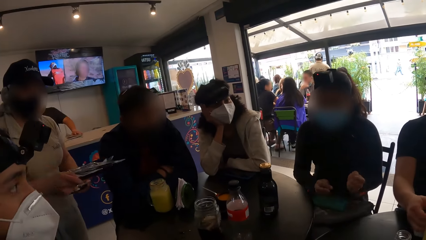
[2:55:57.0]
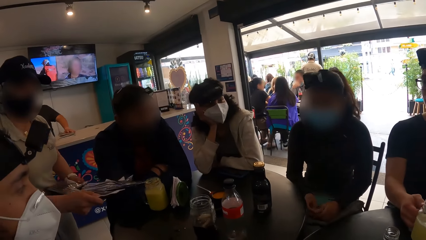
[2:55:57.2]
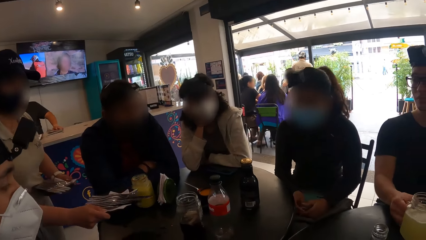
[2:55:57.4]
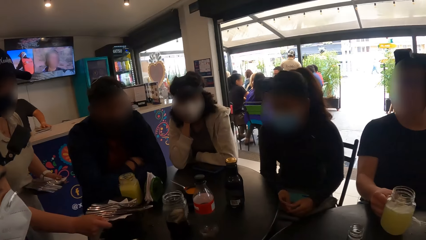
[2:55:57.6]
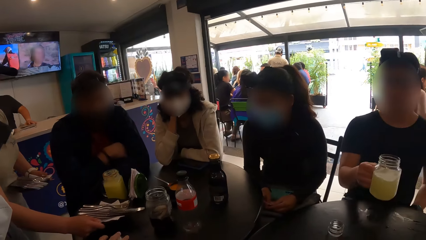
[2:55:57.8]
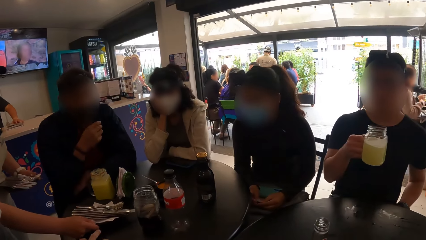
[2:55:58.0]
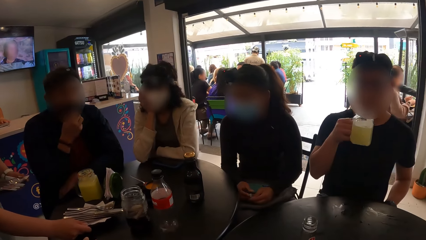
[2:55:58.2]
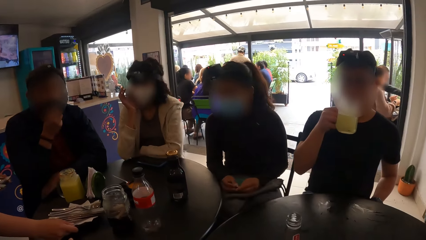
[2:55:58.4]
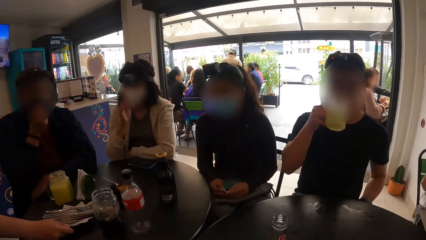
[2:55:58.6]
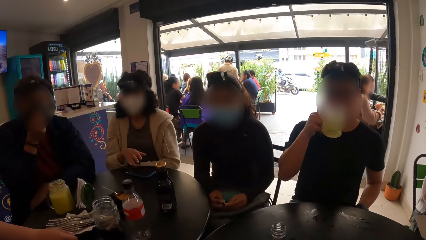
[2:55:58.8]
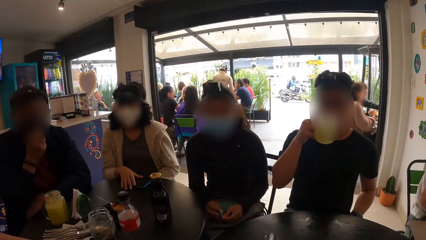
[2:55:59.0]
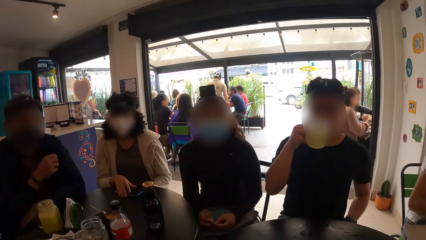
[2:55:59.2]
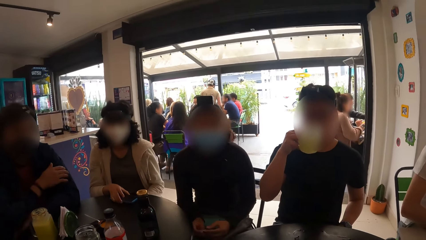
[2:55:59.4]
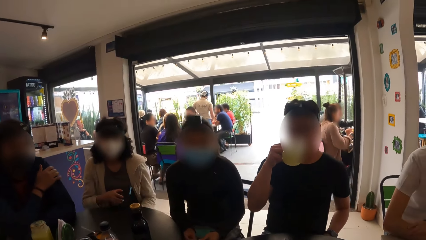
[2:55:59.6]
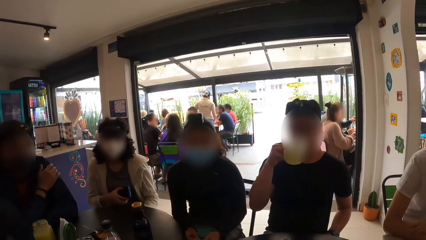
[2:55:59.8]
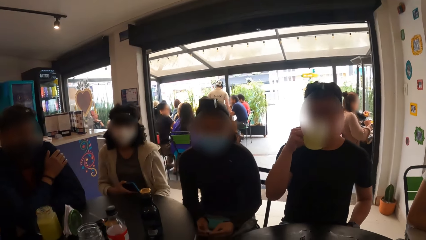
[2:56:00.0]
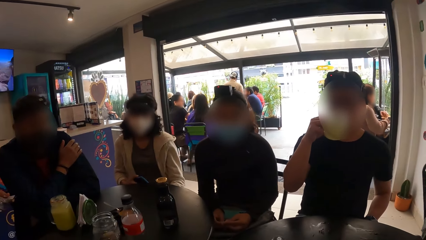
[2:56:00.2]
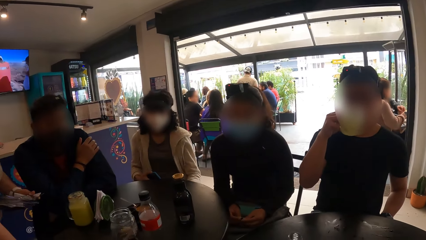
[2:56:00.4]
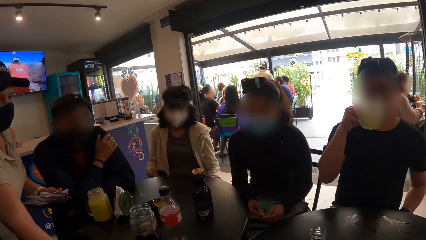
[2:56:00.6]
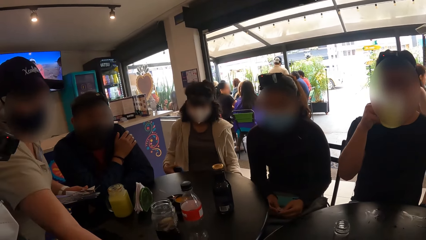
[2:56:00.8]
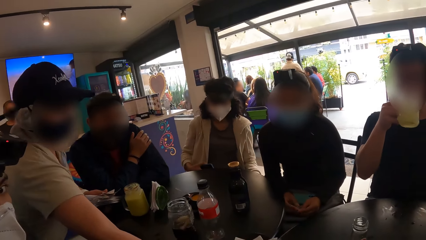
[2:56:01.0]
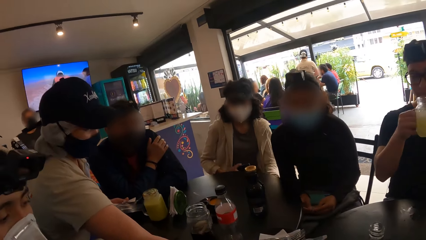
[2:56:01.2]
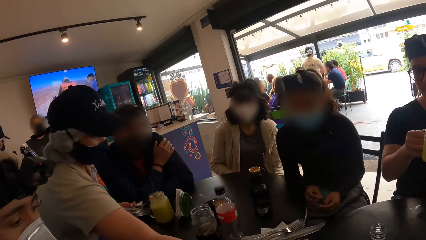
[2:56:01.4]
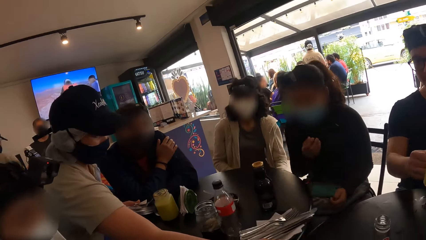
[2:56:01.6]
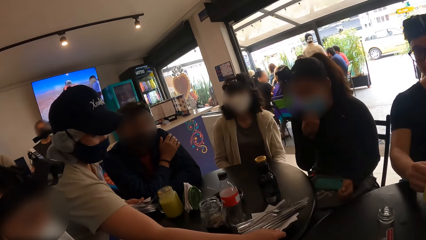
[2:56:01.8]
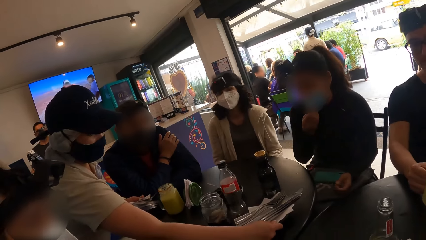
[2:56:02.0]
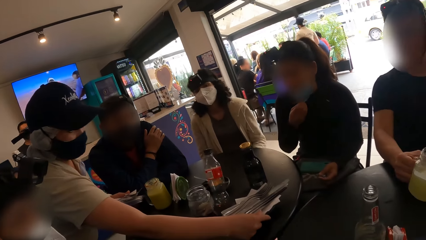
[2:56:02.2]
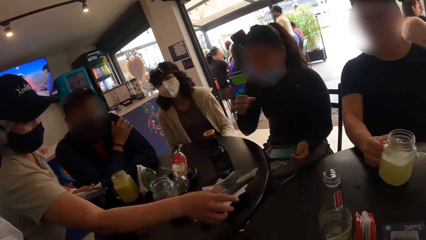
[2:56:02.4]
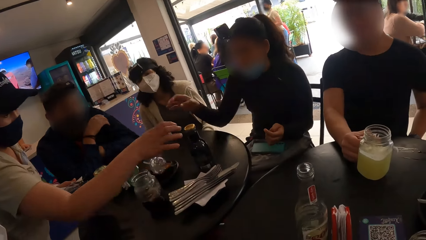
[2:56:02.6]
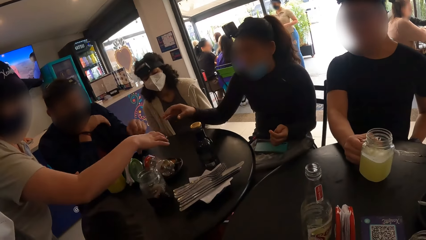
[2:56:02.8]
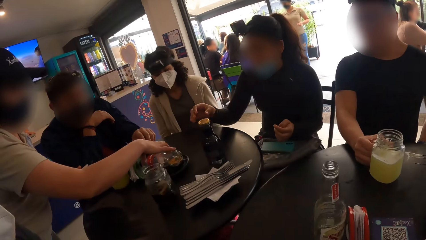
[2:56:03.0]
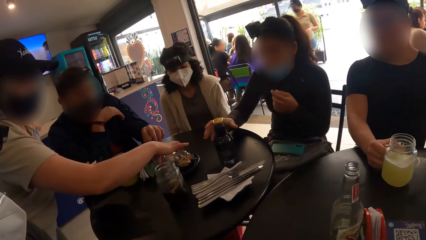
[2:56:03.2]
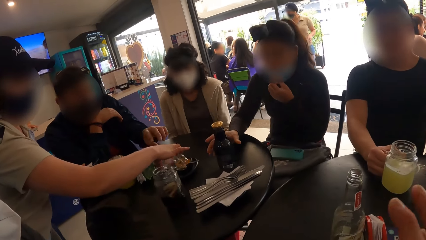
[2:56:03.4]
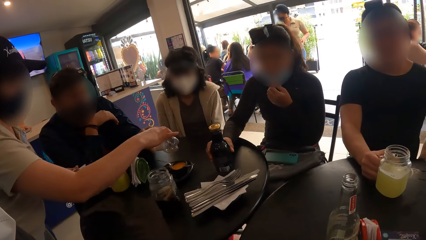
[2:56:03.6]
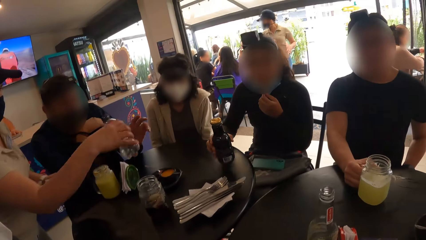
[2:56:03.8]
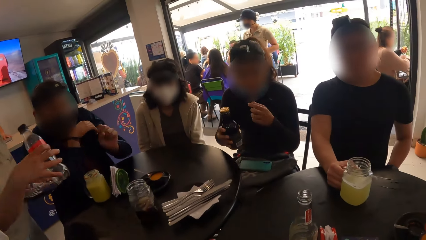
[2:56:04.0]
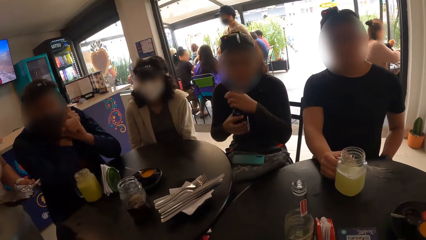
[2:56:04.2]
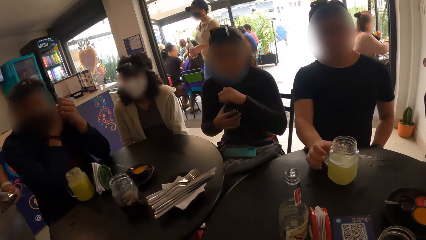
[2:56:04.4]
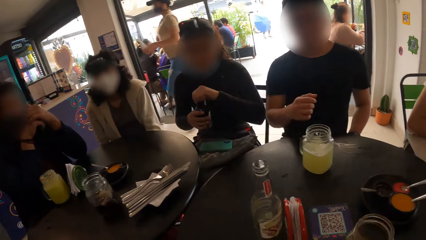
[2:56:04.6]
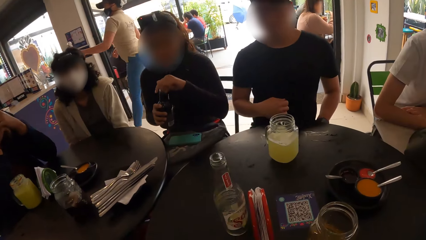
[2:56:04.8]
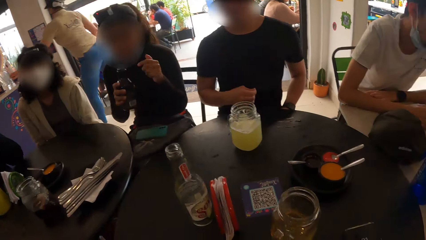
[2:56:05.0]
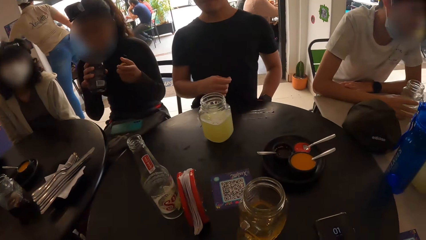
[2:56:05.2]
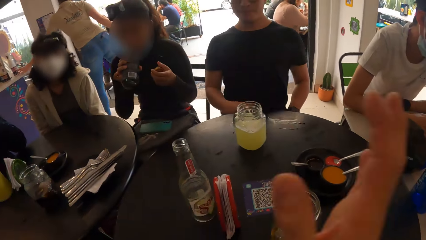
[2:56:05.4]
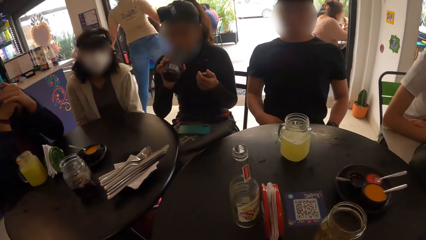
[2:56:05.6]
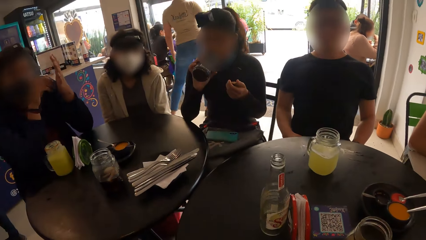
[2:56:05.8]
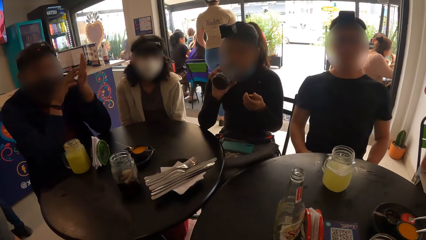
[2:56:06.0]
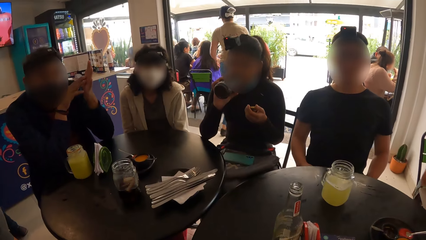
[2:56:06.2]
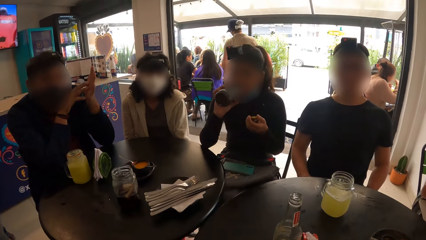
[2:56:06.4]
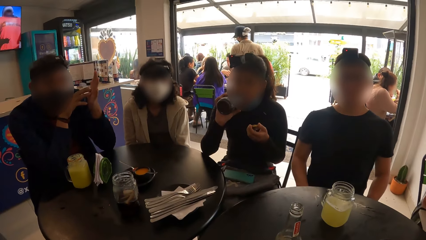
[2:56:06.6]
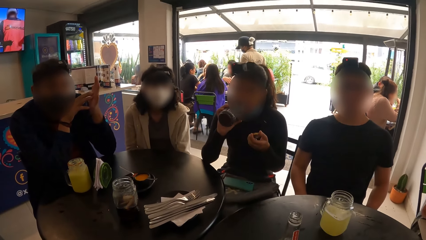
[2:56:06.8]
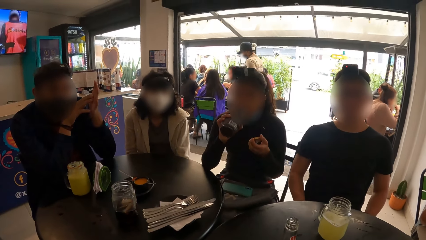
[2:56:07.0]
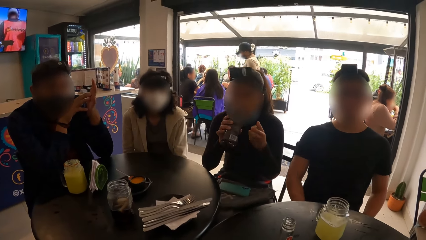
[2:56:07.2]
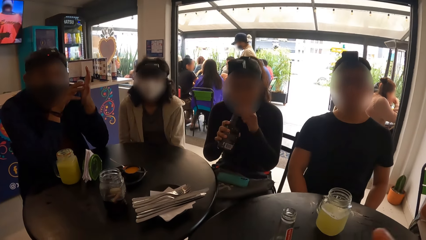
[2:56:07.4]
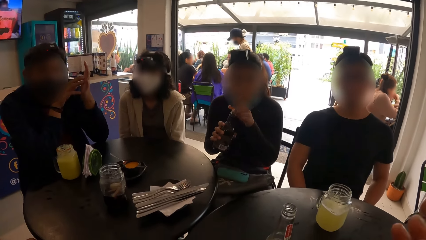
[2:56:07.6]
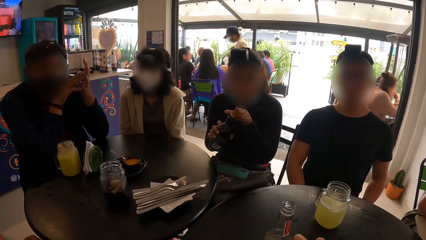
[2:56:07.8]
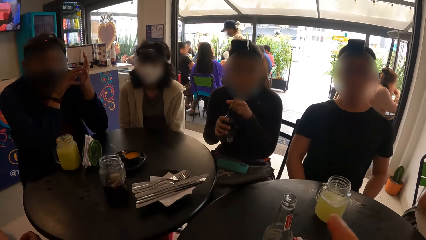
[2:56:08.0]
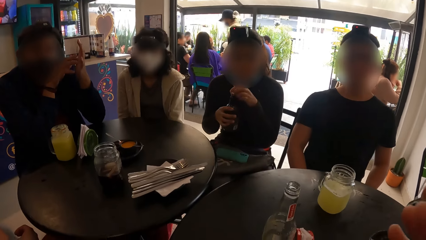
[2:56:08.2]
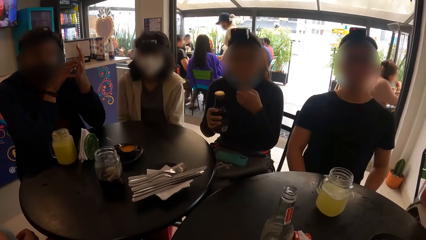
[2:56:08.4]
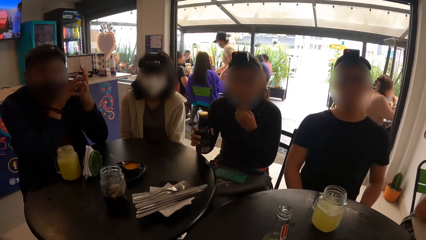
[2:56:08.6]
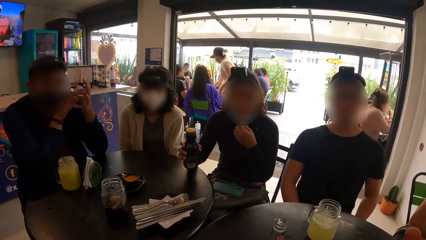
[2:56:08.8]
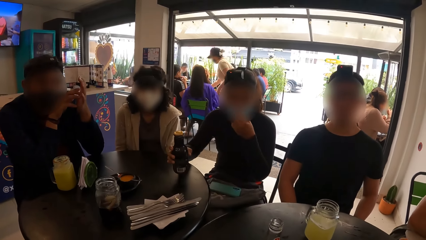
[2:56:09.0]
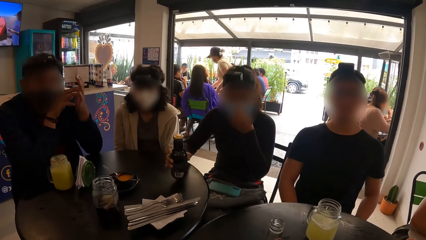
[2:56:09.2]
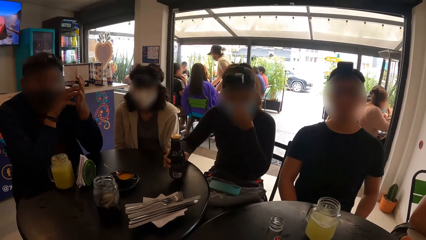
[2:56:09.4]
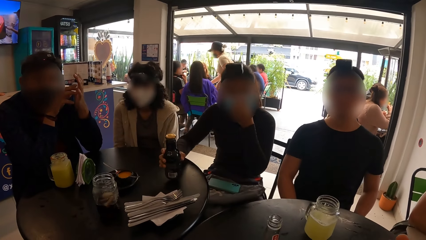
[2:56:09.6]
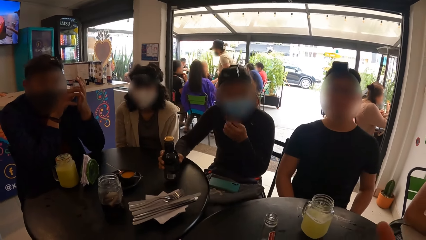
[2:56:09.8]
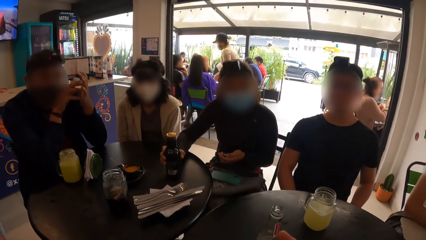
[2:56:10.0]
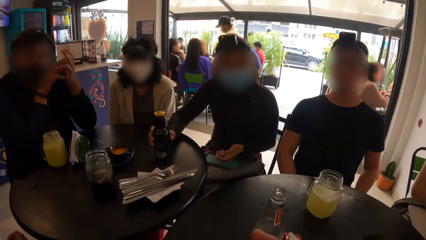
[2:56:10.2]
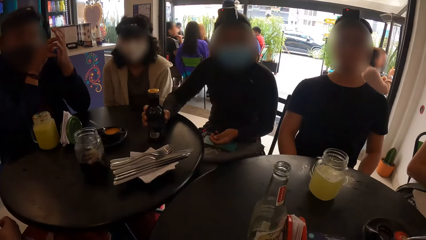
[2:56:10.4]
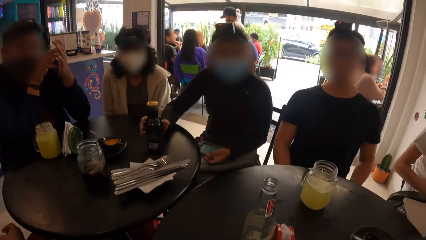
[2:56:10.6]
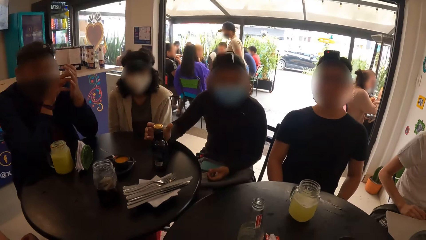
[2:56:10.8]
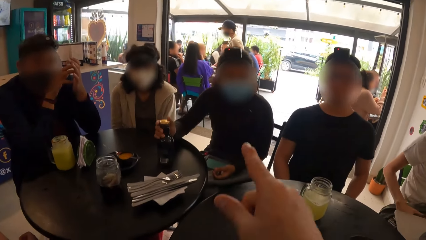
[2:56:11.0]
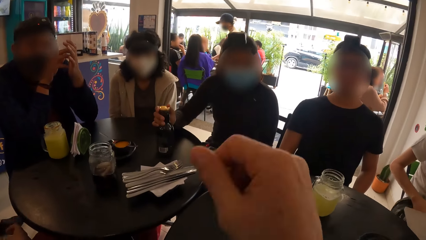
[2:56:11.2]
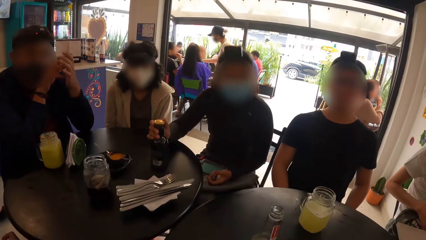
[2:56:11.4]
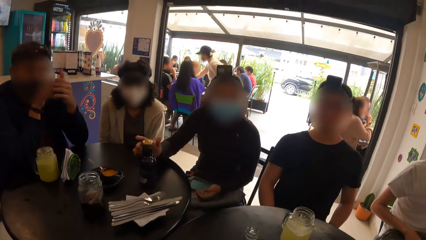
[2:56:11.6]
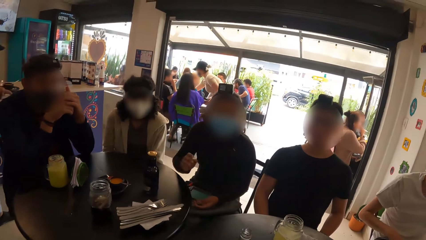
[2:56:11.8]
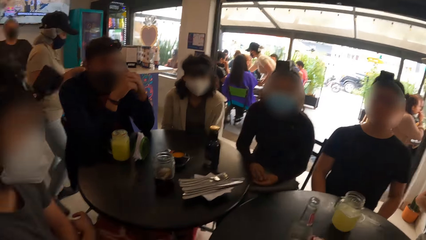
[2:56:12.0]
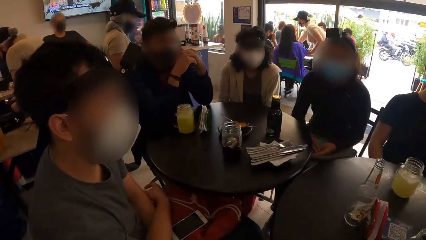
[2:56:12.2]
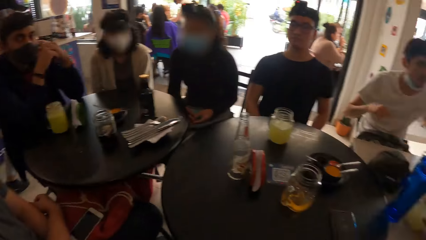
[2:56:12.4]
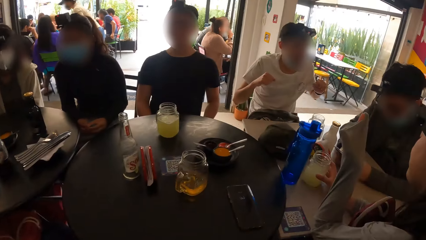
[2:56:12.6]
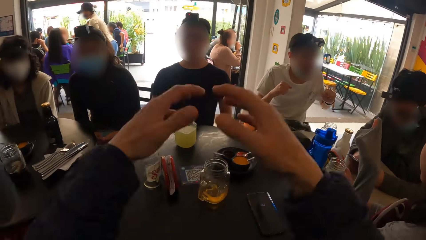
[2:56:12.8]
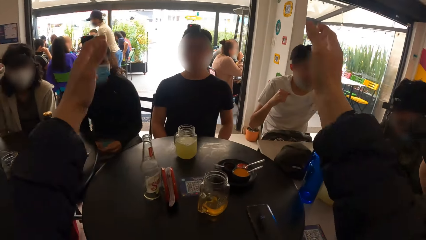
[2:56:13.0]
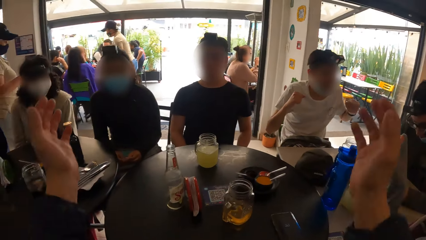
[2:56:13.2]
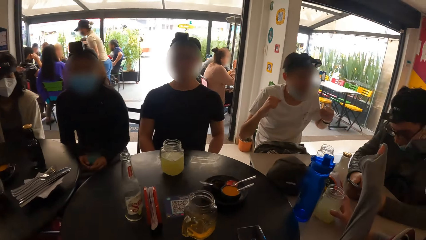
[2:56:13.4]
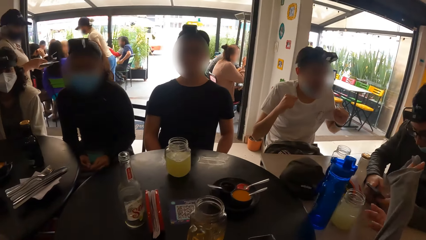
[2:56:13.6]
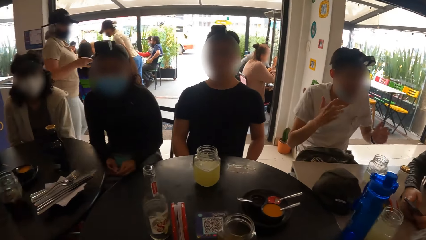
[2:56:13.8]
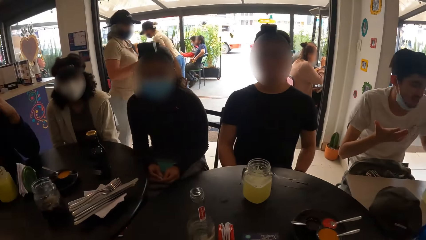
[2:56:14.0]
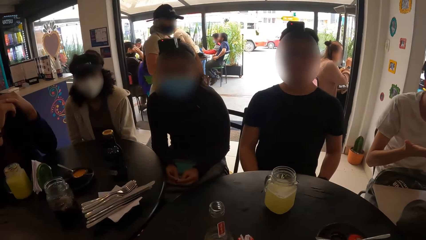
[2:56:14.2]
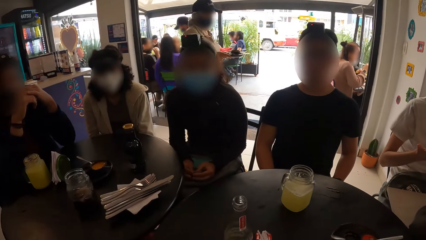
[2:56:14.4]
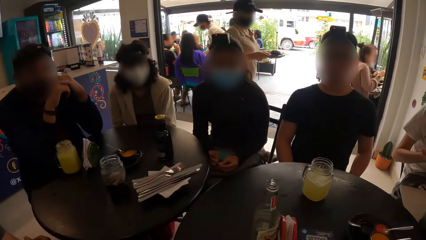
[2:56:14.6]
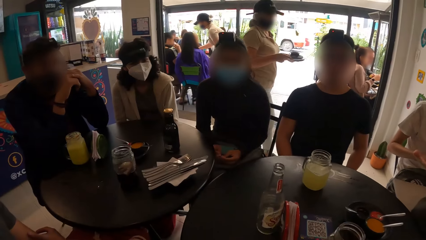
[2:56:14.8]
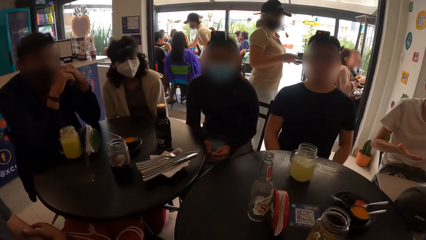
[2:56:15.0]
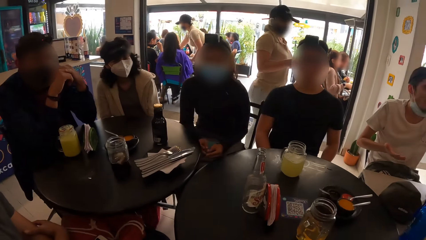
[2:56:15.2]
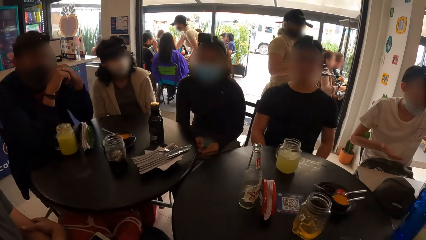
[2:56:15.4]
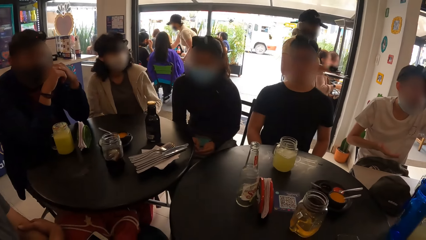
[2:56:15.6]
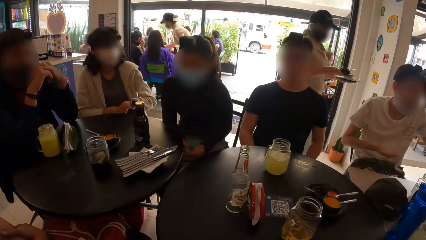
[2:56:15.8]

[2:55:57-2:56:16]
A waiter serves food. A man lifts a glass mug from the table with his right hand and drinks a pineapple juice from the glass mug in his right hand. A woman picks up a phone from the table with her right hand. The waiter moves a tray. The man drops the glass mug from his right hand to the table. Another woman moves hands. Another man holds a bottle of soda on the table with his left hand. The other woman lifts a bottle of milk from the table with her right hand and adjusts a facemask on her face with her left hand. The other woman removes a lid from the bottle of milk in her left hand with her right hand and drinks milk from the bottle of milk with her right hand. The camera wearer moves hands. The waiter walks. The other woman covers the bottle of milk with the lid in her left hand, adjusts the facemask on her face with her left hand, and drops the bottle of milk from her right hand to the table. The camera wearer moves hand. They look around. They move hand. The waiter walks.
